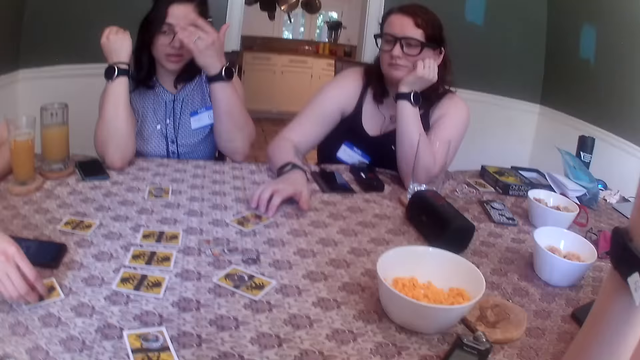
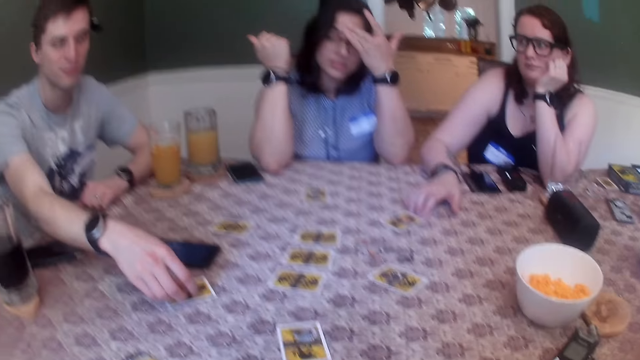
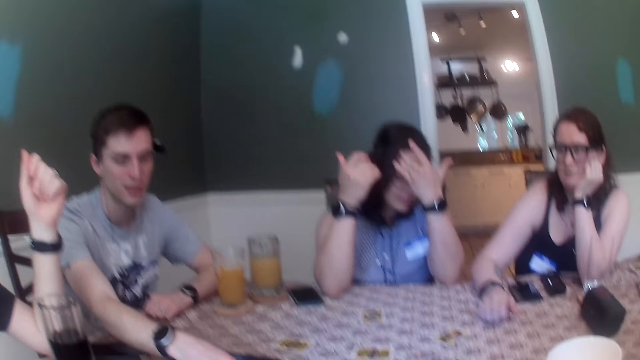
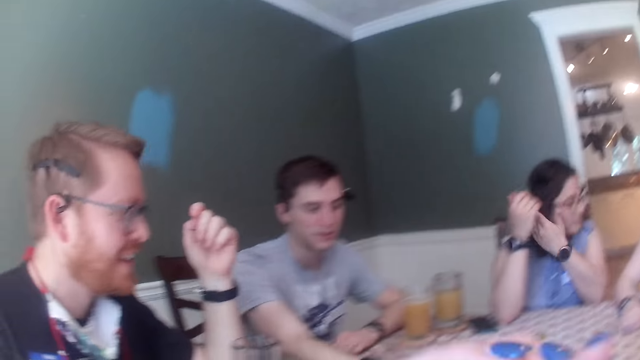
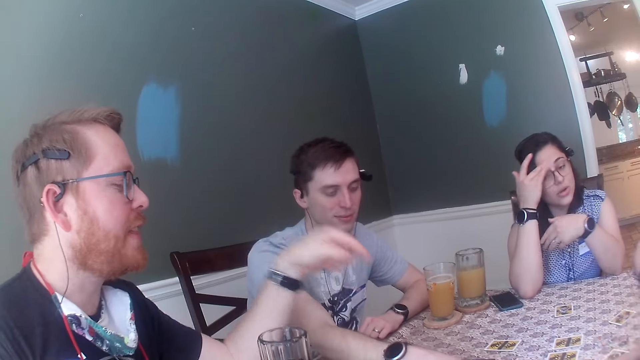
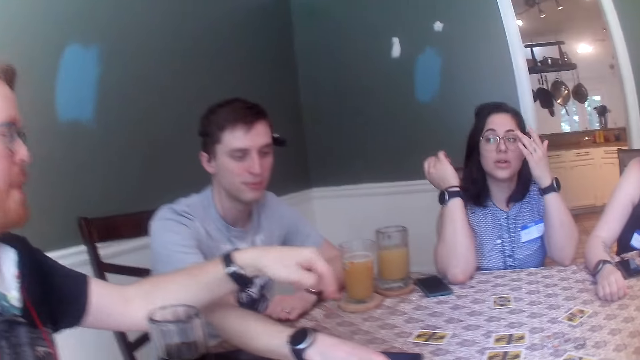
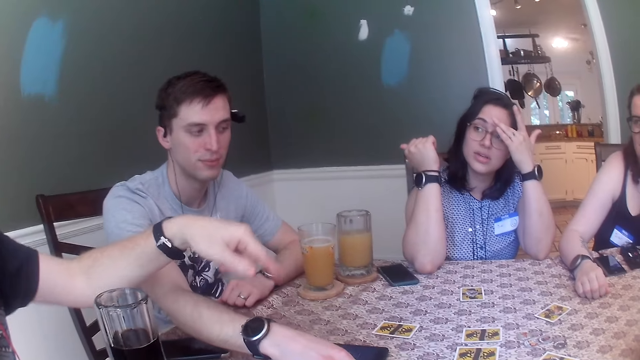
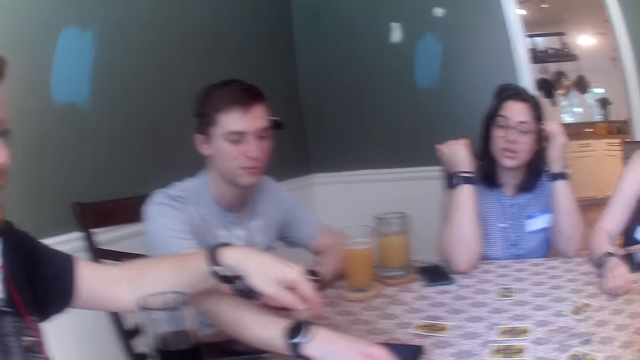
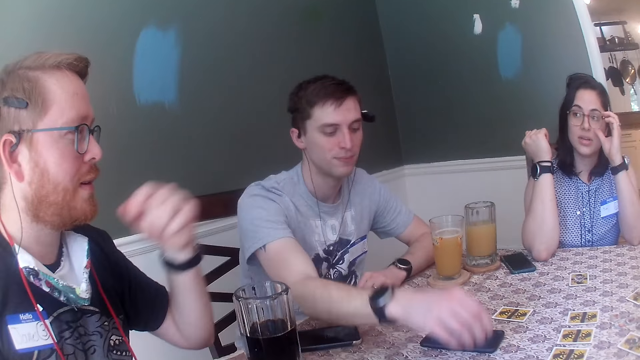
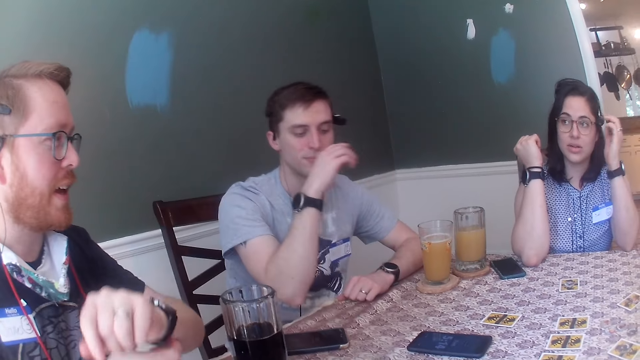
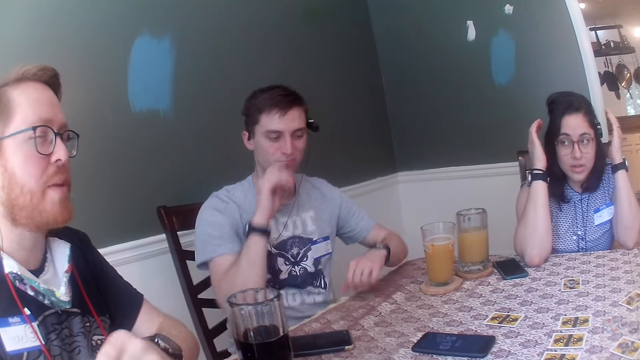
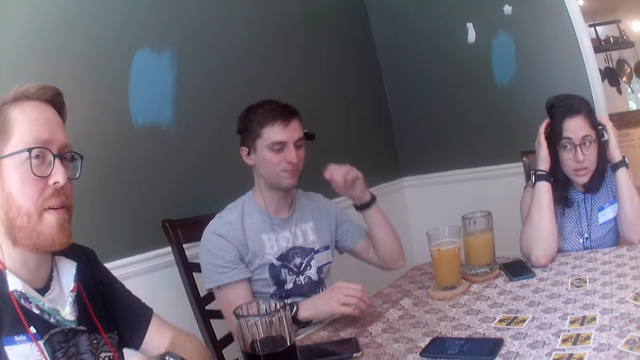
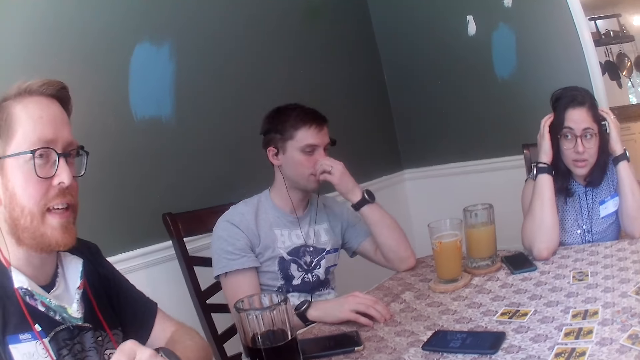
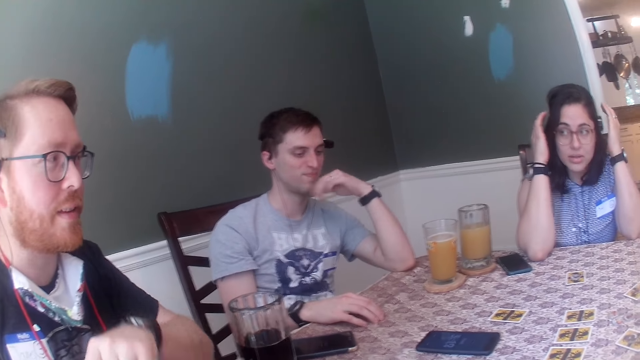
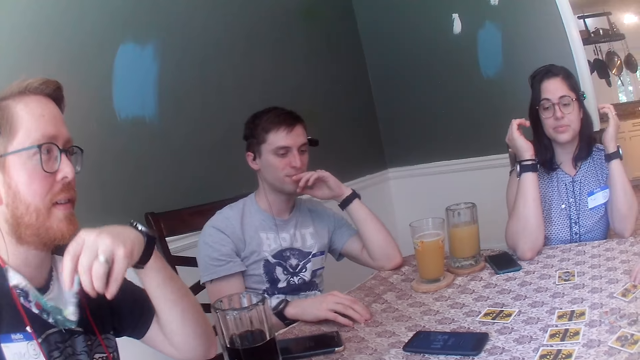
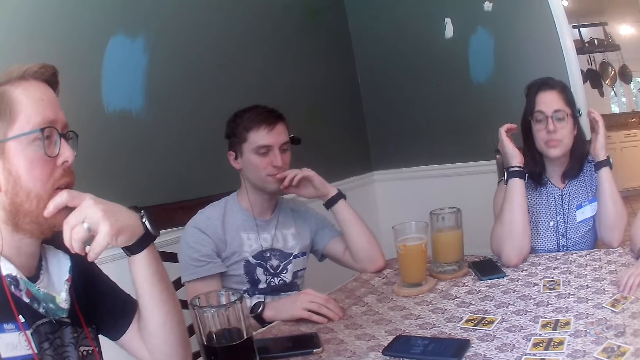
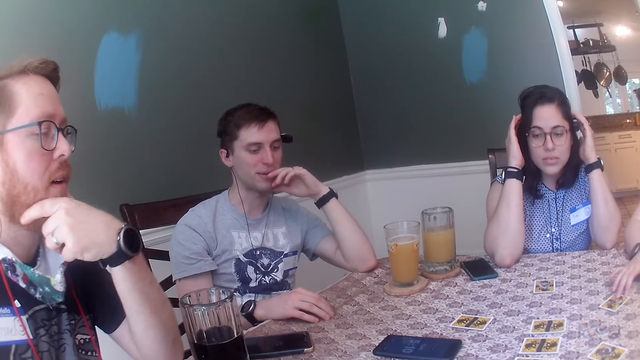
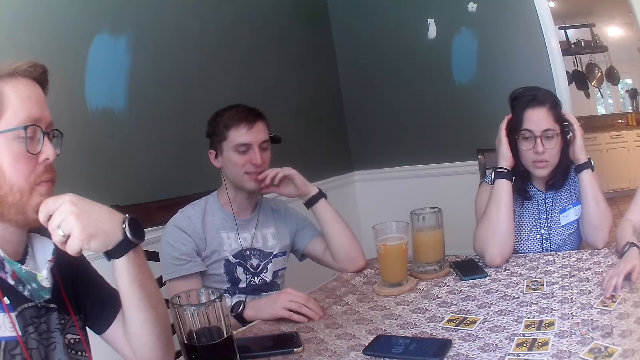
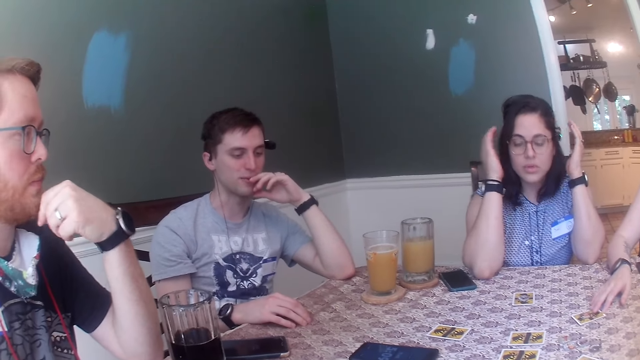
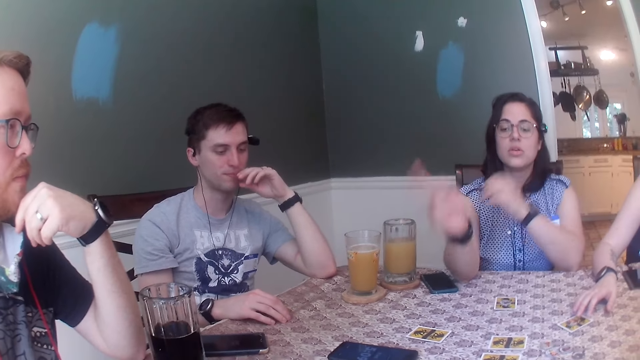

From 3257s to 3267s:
The camera wearer looks around. A woman adjusts her hair with her left hand. A man points out. Another man moves his hand. The woman adjusts her eyeglasses with her left hand. The woman moves her hands. The first man holds his chin.

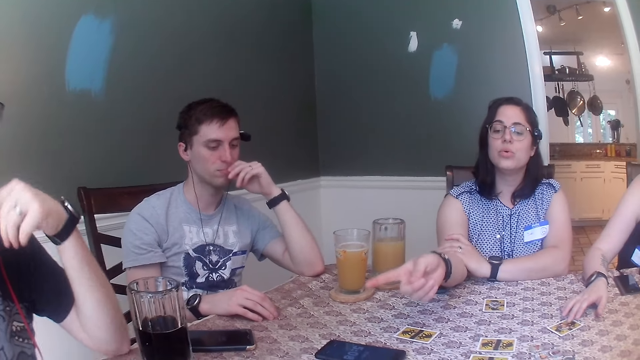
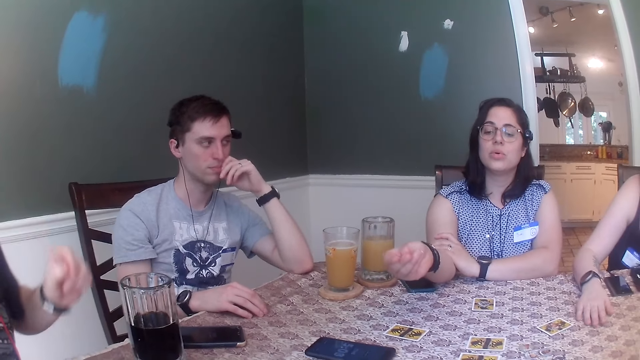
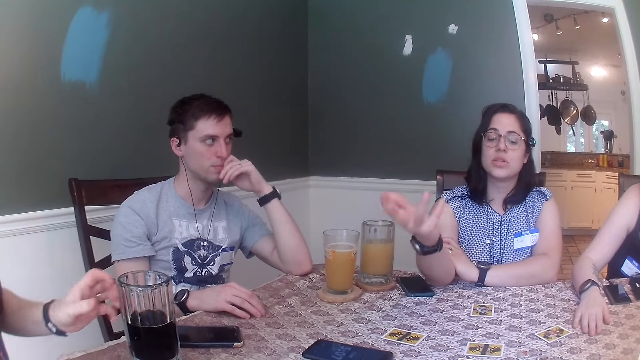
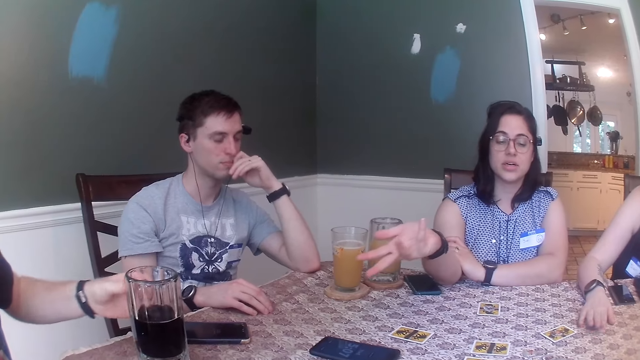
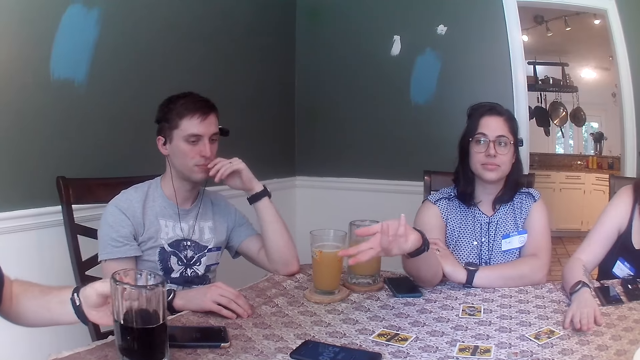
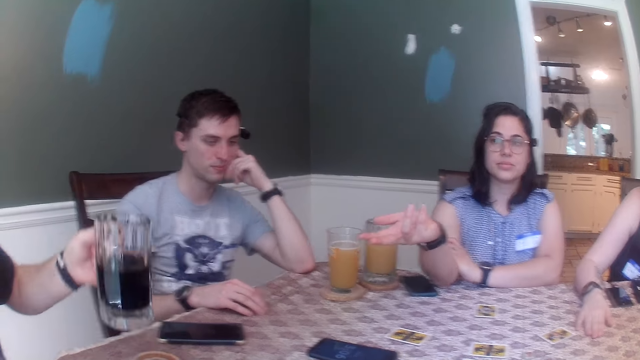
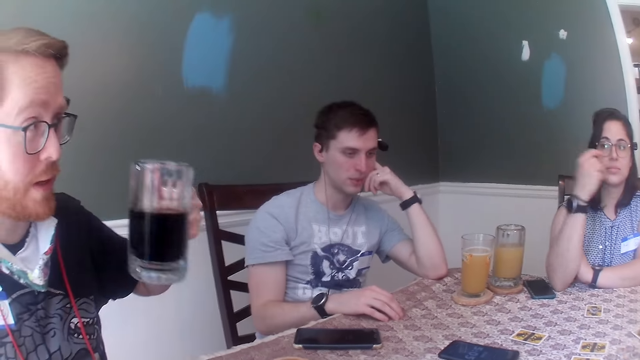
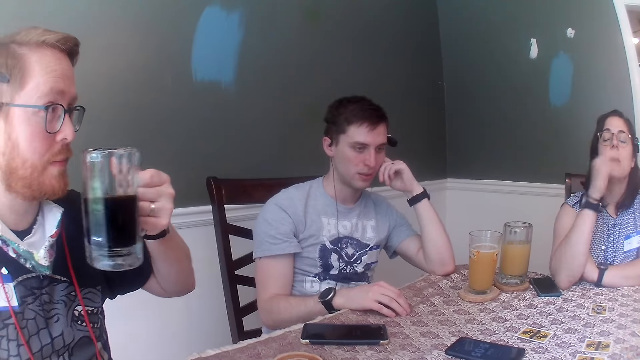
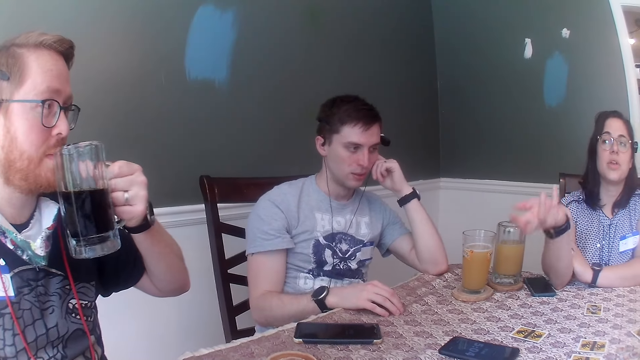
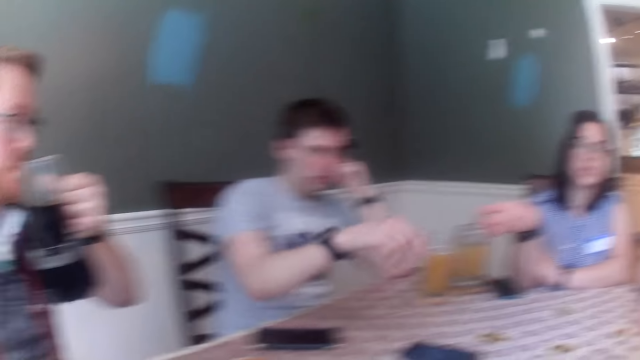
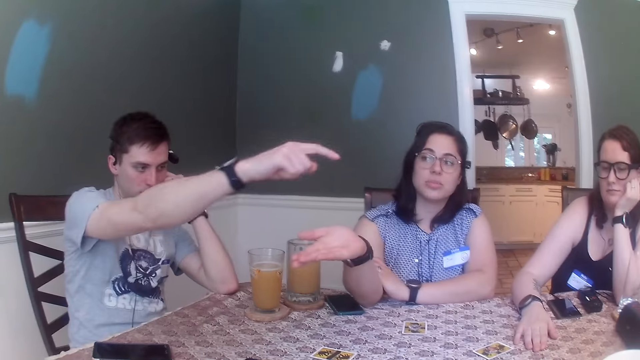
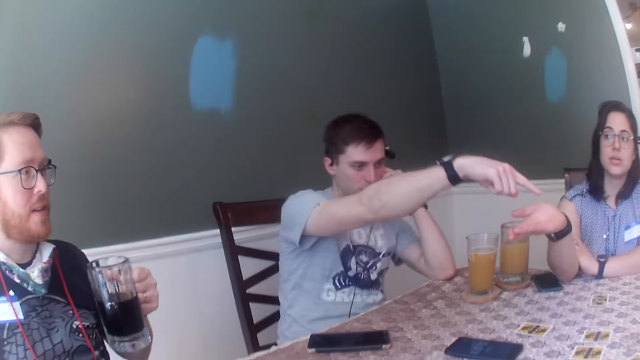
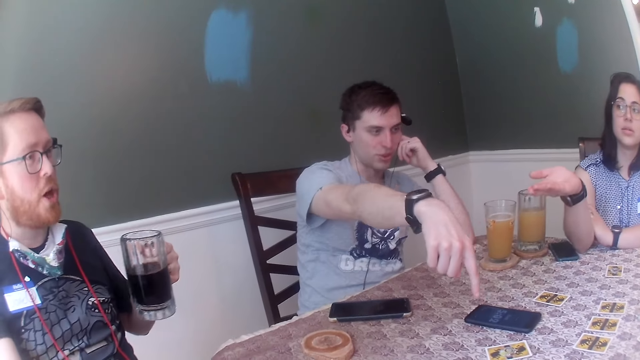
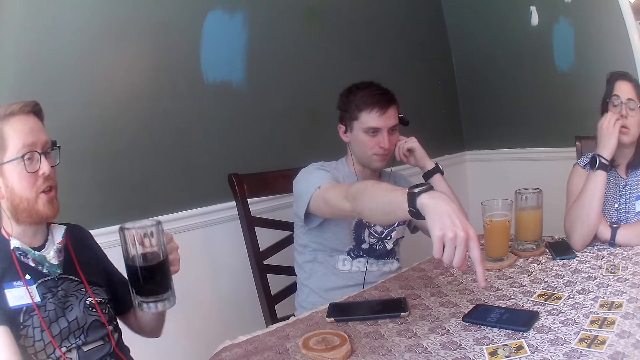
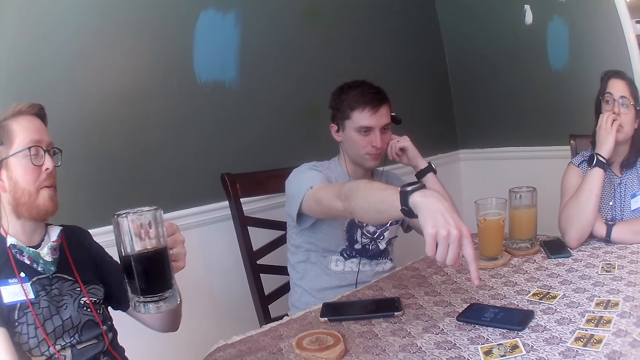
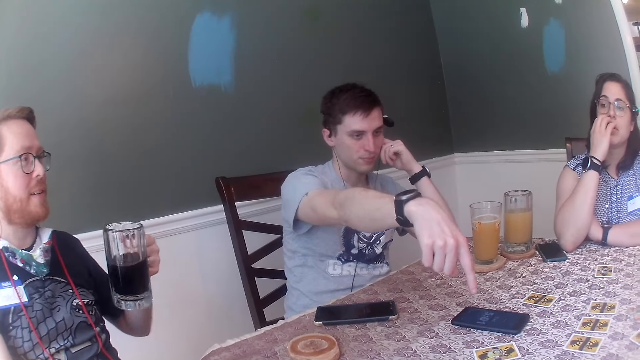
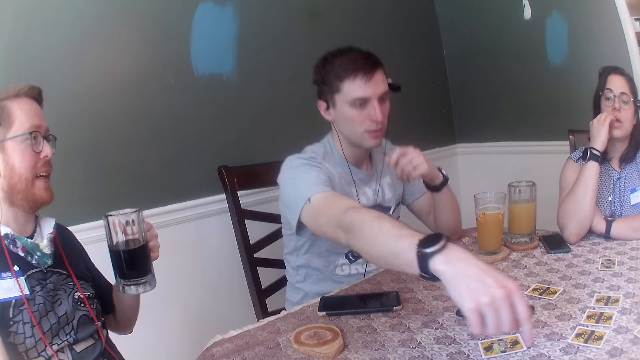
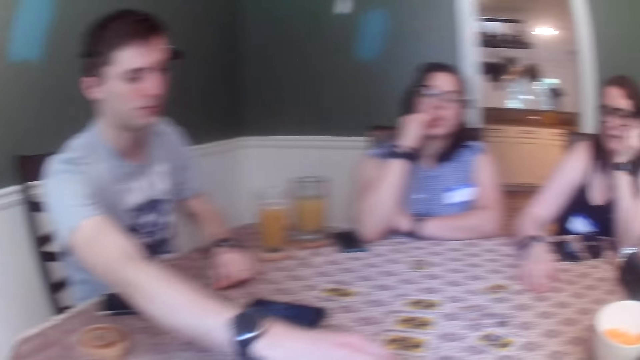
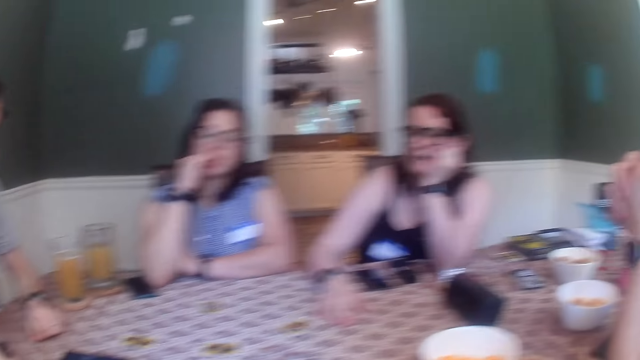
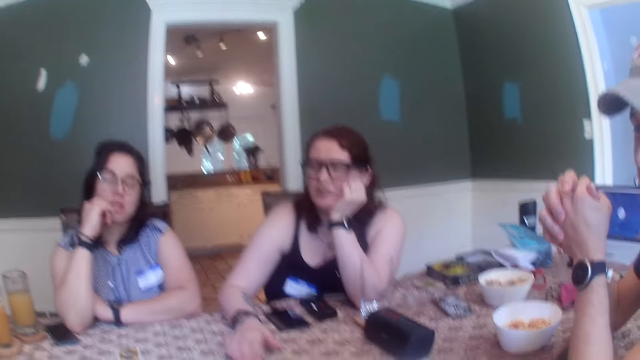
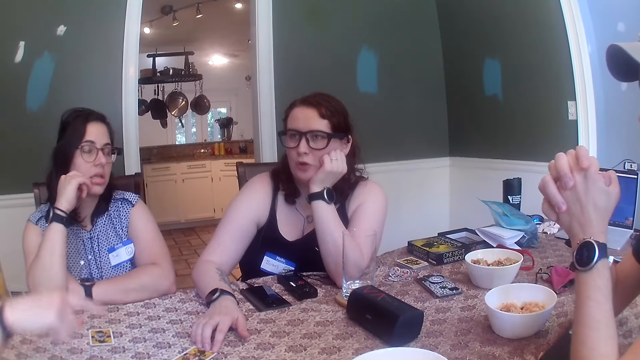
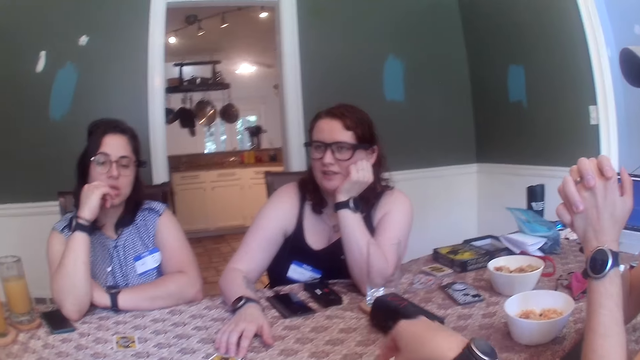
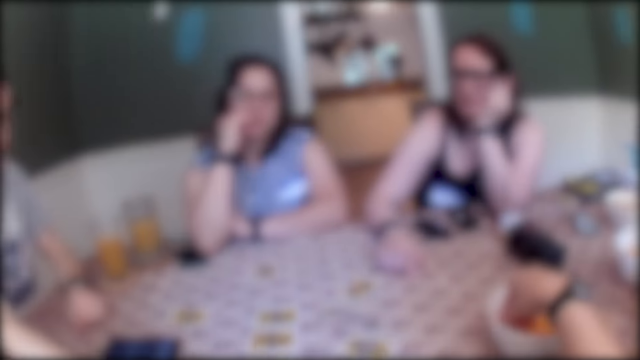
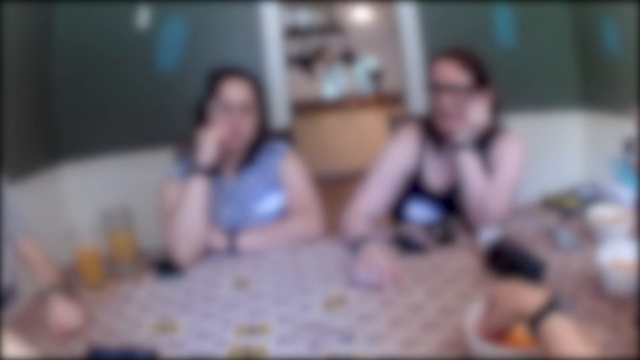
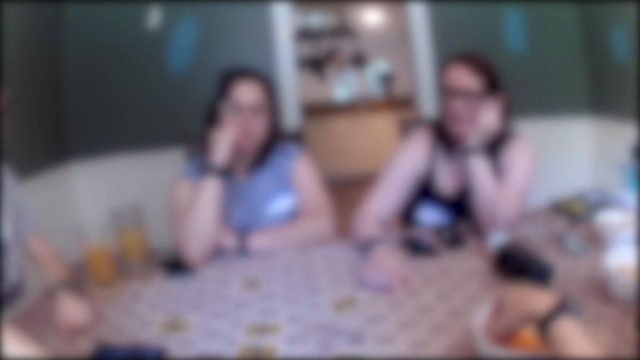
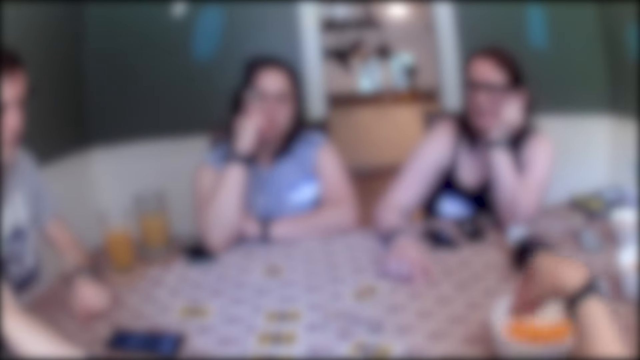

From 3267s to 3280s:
A woman moves her hand. A man picks up a cup from a coaster on the table with his left hand. The man drinks juice. The woman moves her hand. Another man moves his hand. The first man moves his hand. The camera wearer looks around. She picks up snacks from the bowl on the table with her right hand.
